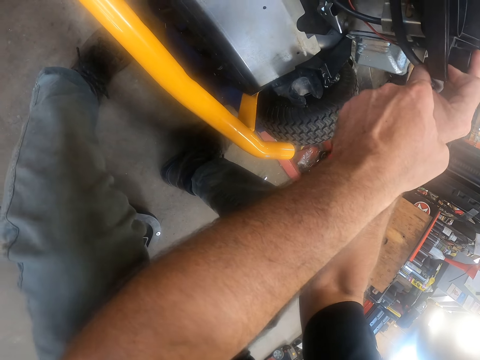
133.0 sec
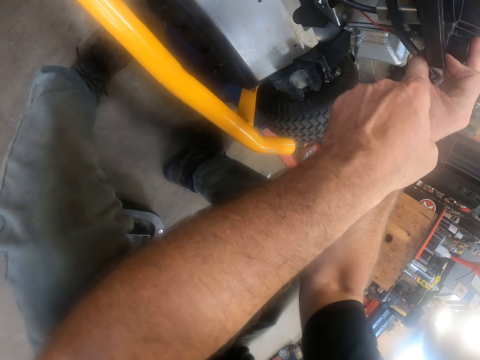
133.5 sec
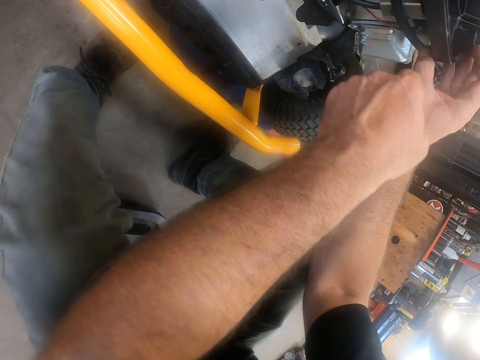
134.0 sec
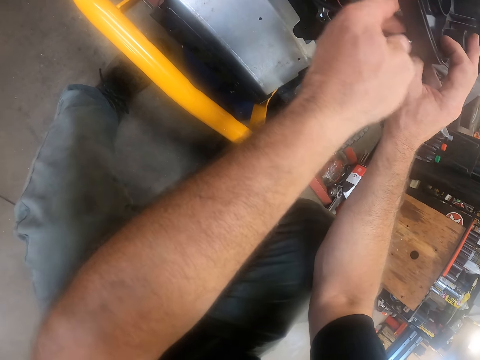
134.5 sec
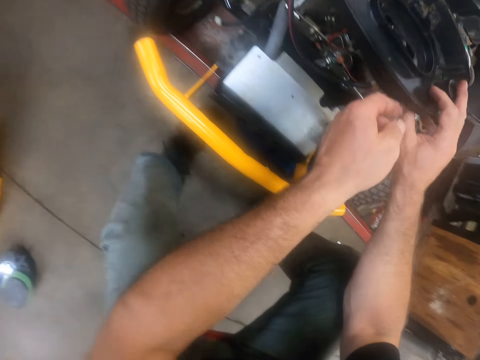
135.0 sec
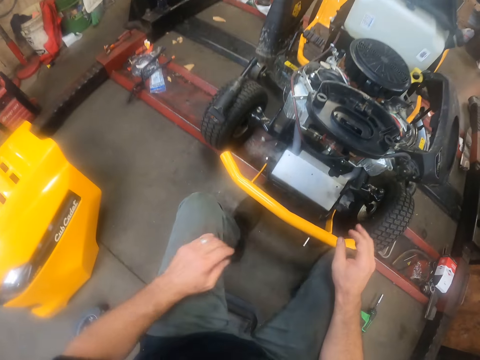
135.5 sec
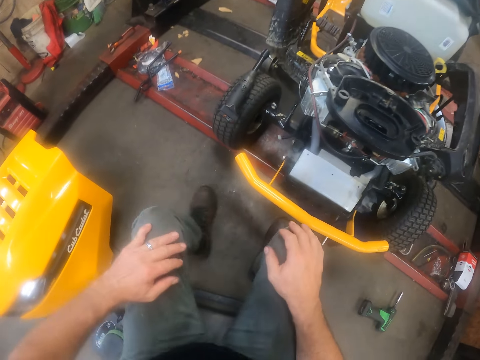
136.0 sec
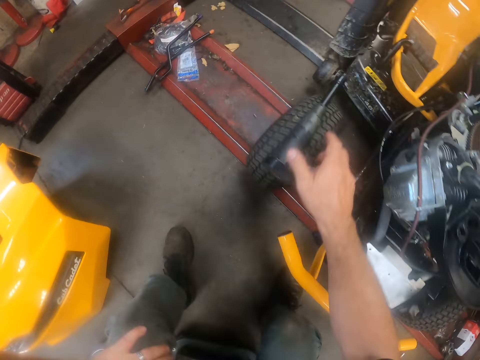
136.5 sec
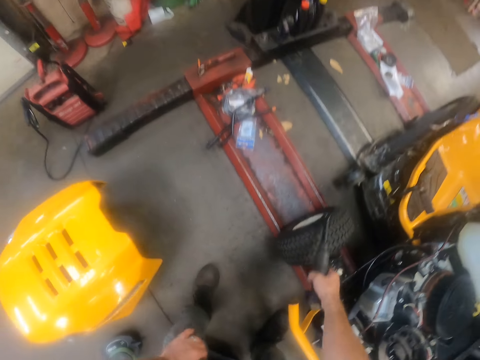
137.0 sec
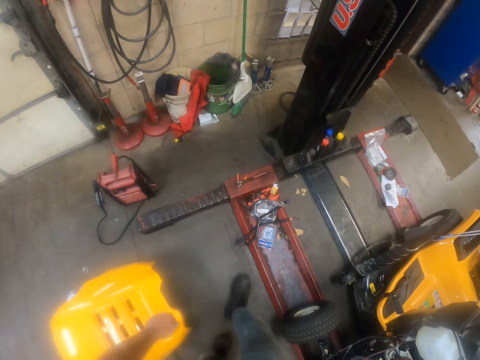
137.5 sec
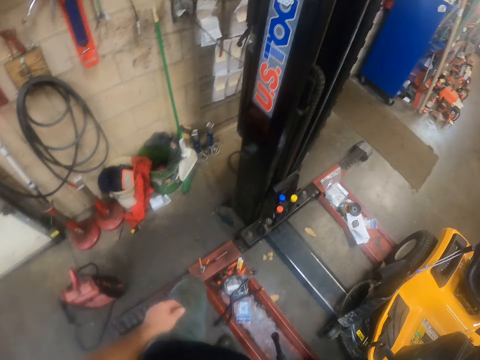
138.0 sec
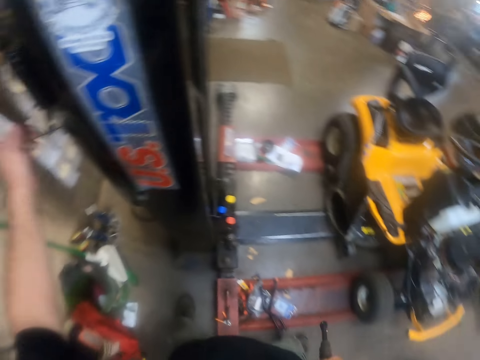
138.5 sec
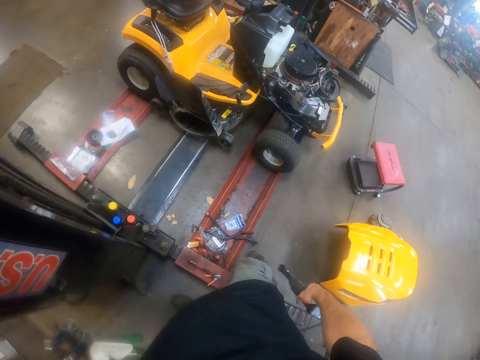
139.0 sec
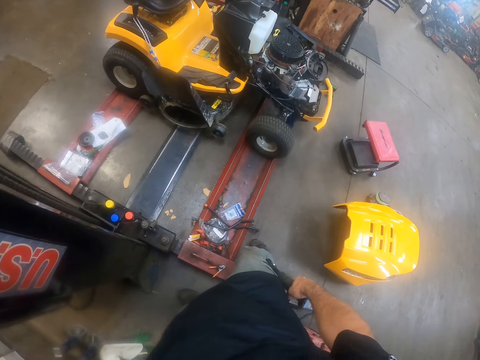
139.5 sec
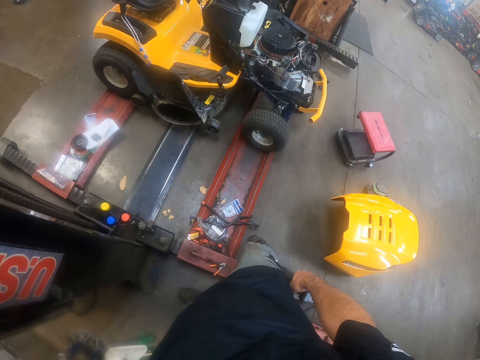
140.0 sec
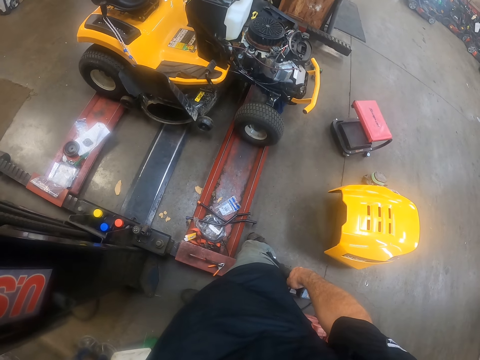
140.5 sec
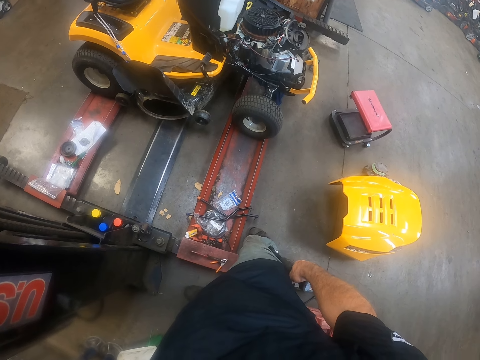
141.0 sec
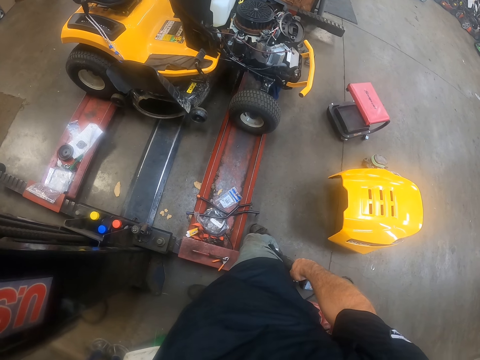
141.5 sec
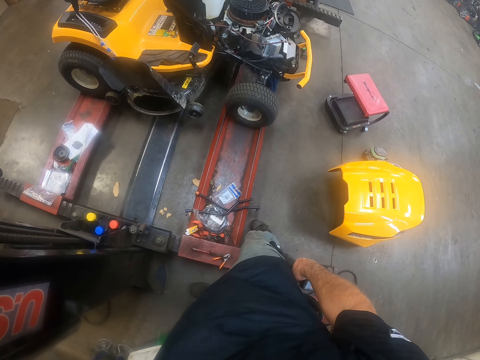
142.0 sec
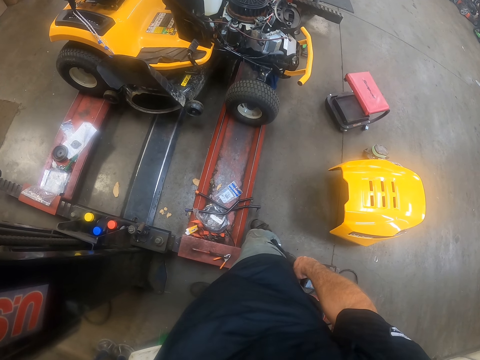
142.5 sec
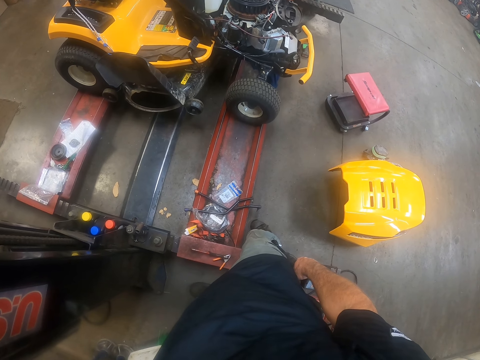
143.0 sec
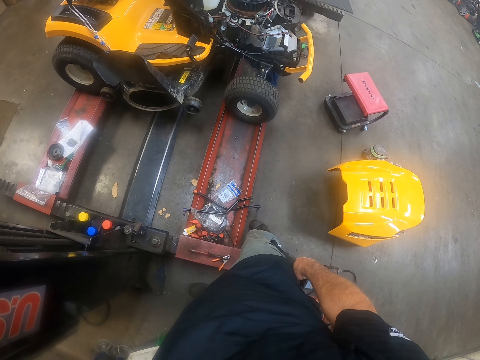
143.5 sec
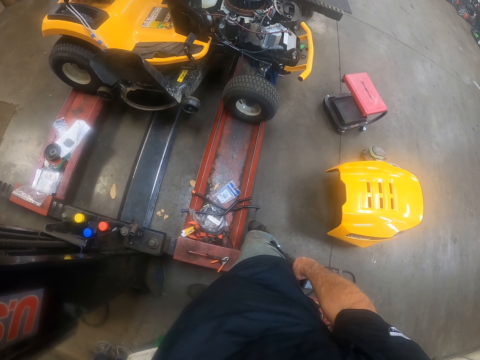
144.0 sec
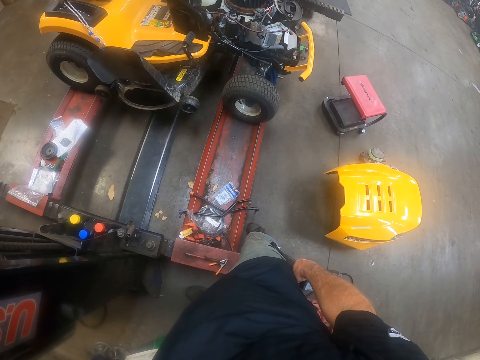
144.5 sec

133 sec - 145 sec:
The camera wearer moves with the roller seat. He places his hands on his knees. He picks up the hand drill on the front wheel of the lawn mower with his right hand. He stands up. He walks to the hydraulic lift. He elevates the lawn mower lift. He adjusts the stacker with his left hand.

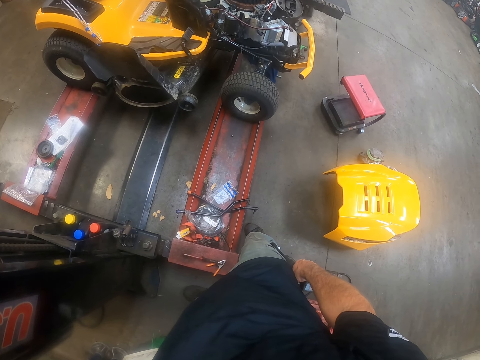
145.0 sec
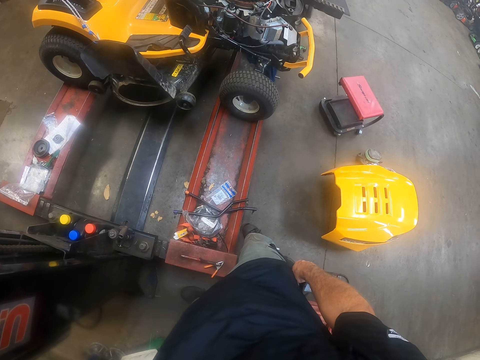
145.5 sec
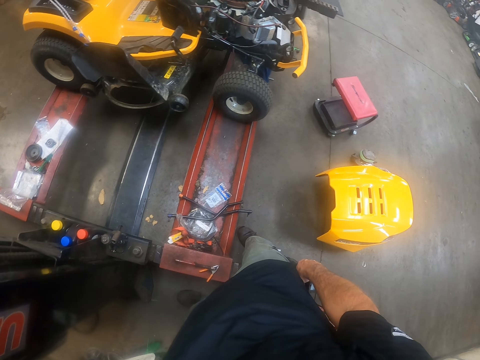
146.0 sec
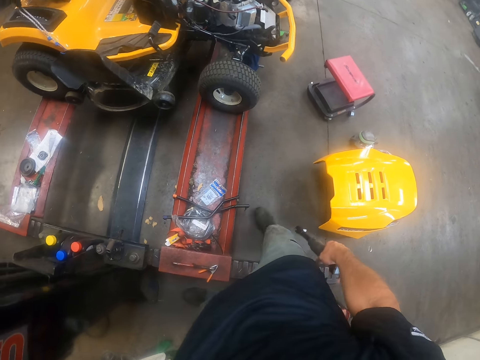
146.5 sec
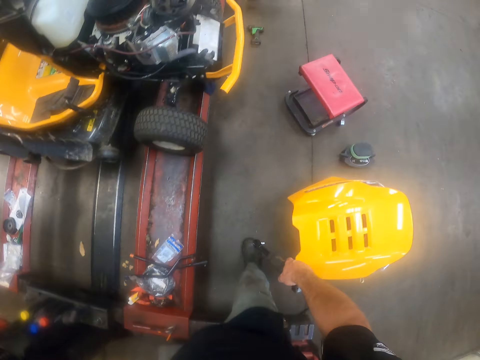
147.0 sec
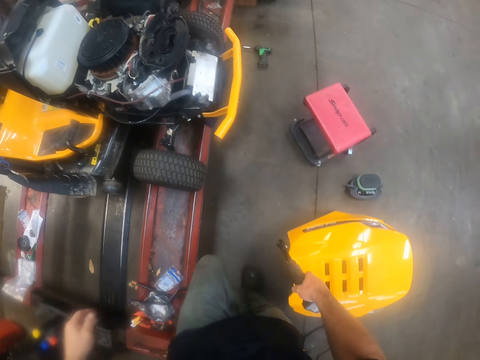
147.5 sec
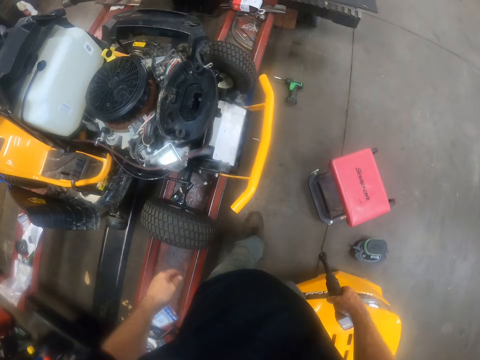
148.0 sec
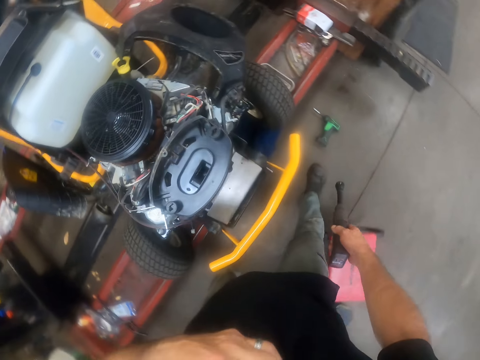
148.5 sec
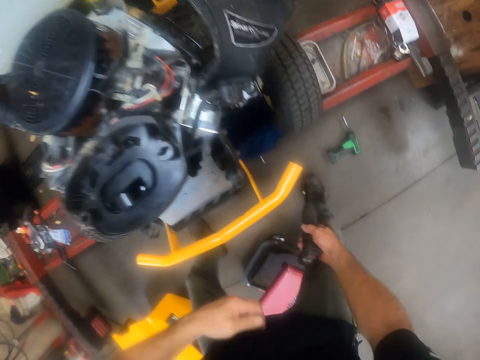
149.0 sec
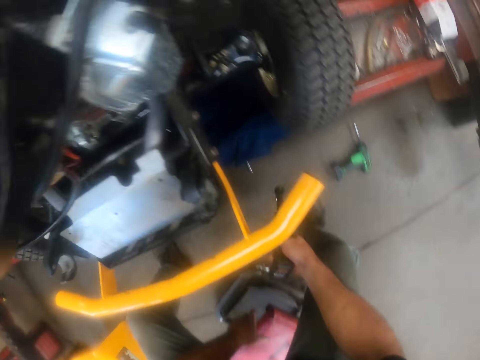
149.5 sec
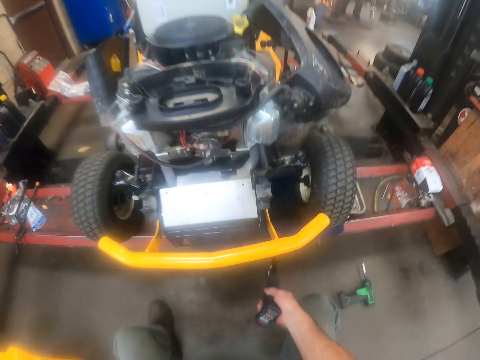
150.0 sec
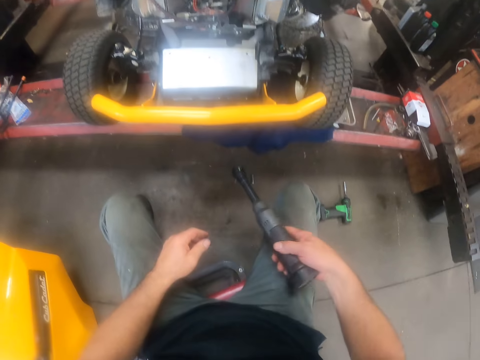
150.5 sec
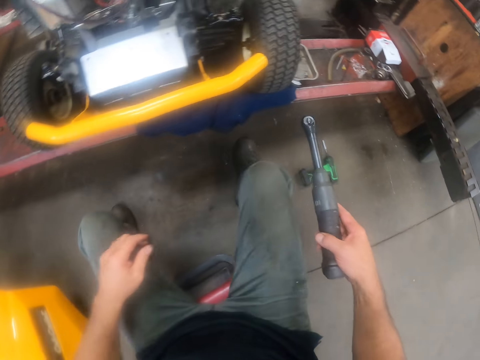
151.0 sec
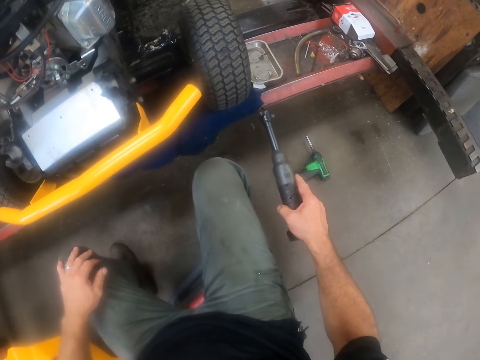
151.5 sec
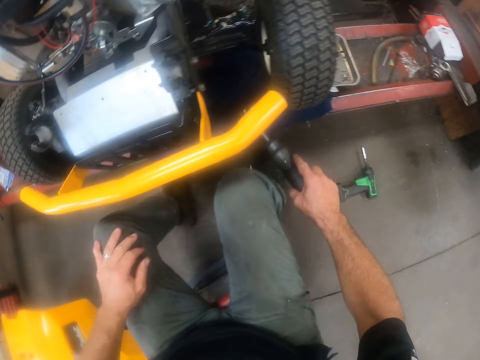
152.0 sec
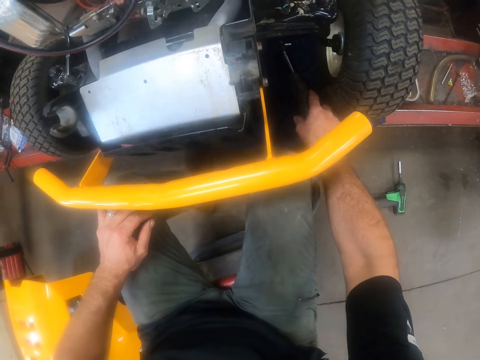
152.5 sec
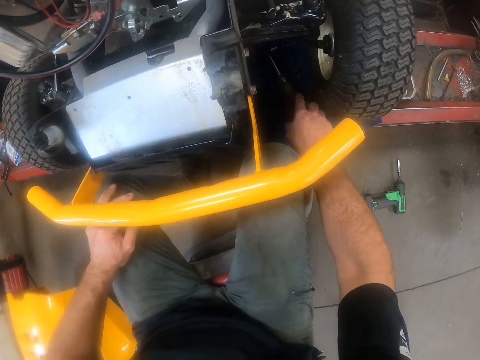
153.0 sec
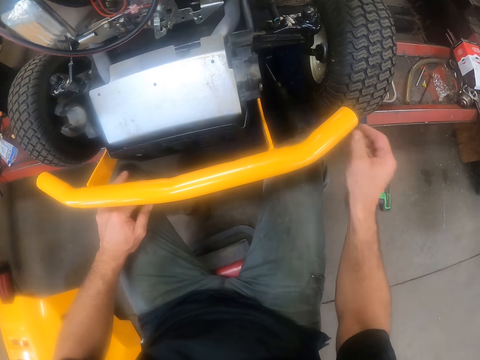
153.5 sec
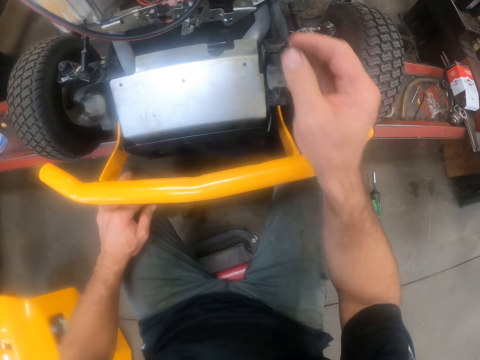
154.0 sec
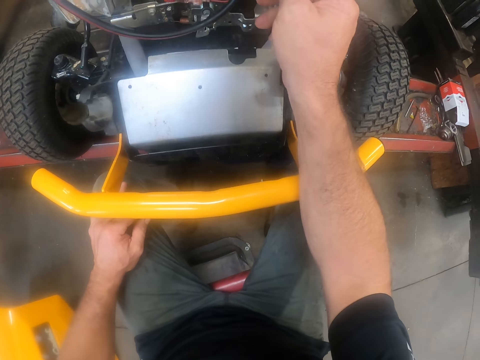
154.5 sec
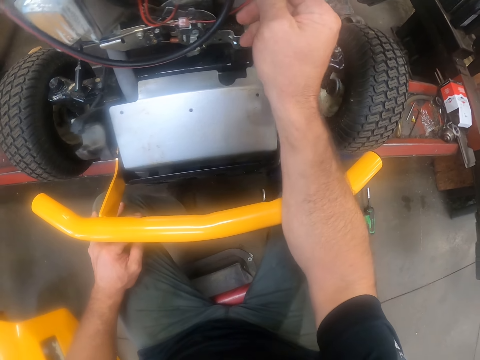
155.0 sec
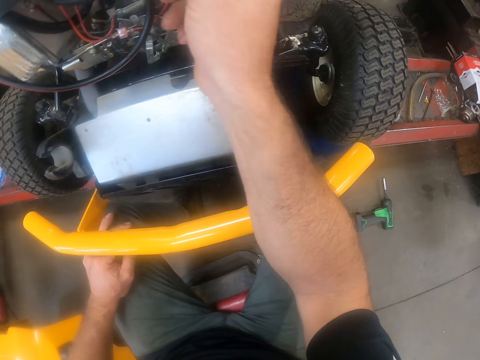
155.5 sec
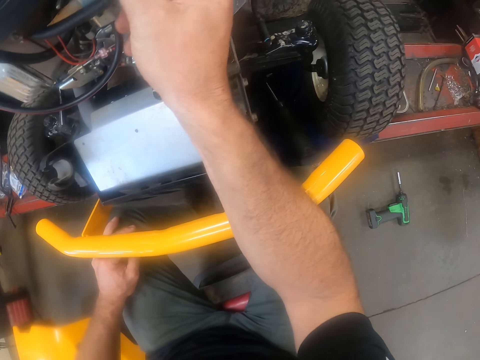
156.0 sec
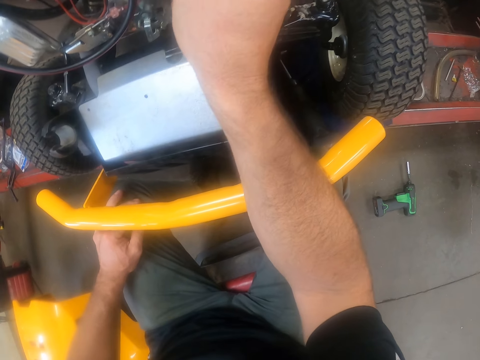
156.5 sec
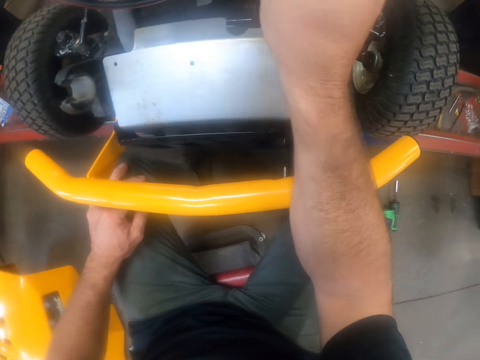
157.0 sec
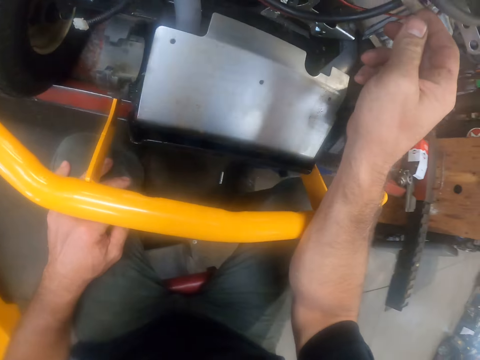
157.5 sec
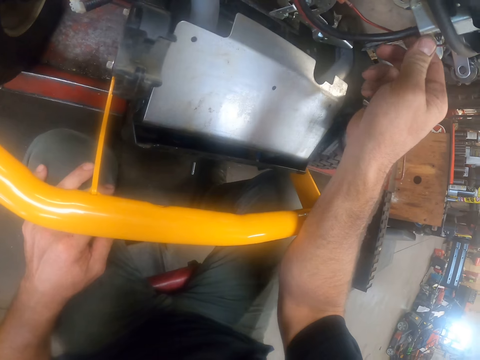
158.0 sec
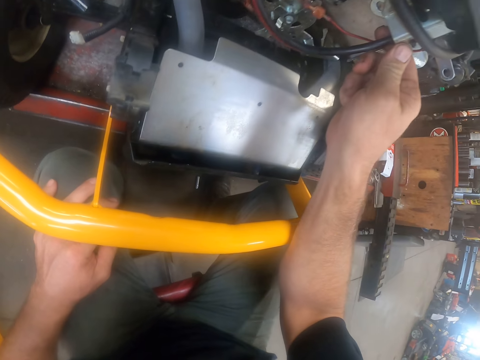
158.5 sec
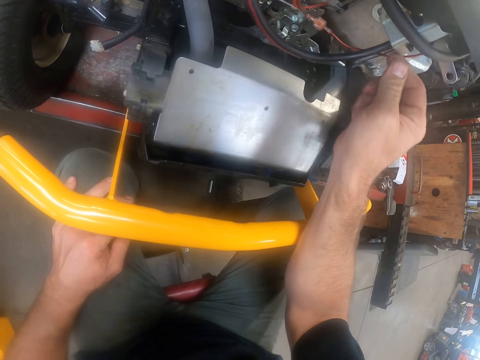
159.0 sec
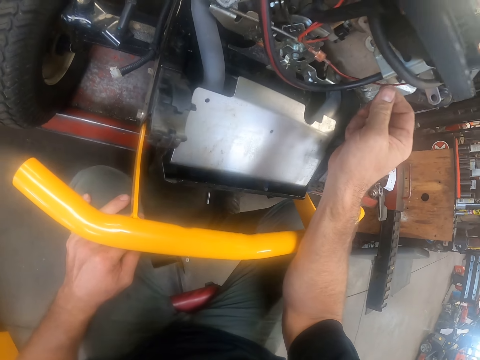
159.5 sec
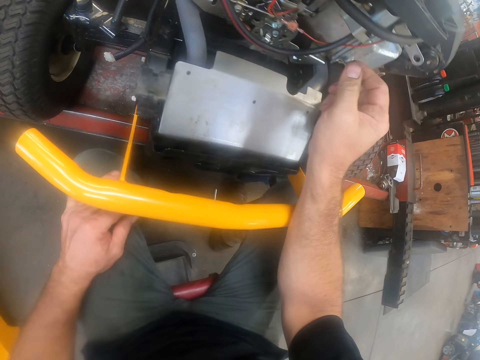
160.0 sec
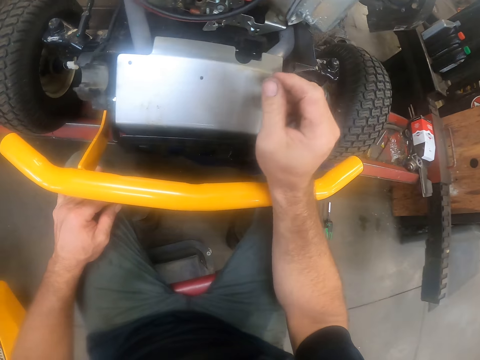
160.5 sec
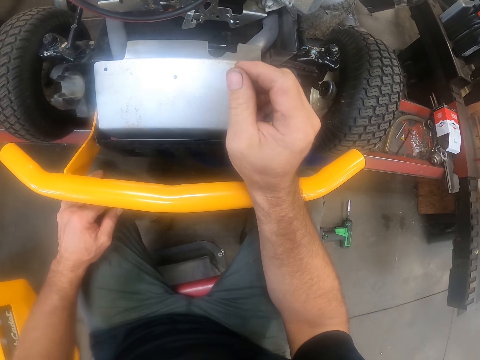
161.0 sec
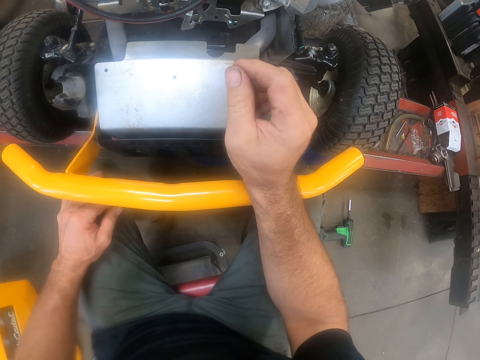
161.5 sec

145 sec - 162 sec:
The camera wearer walks to the roller seat. He pulls the roller seat and sits down. He moves his right leg. He drops the hand drill on the stacker. He rests his left hand on his knee. He places the torque wrench under the lawn mower. He examines some wire under the deck cover of the carburettor with his hands. He touches the lawn mower. He looks at the lawn mower.
